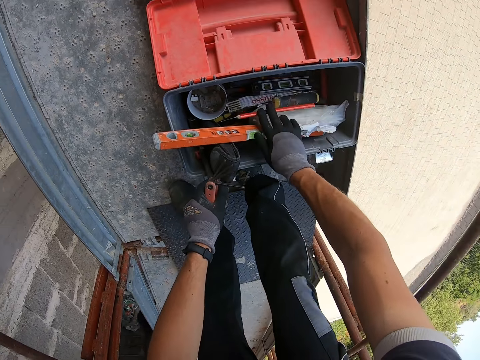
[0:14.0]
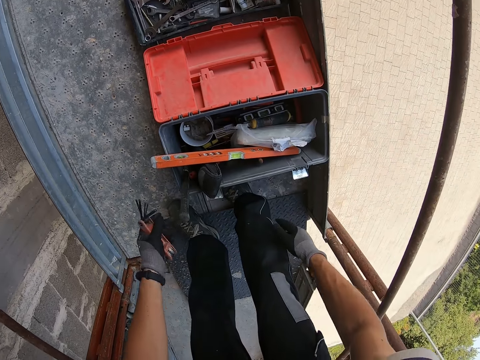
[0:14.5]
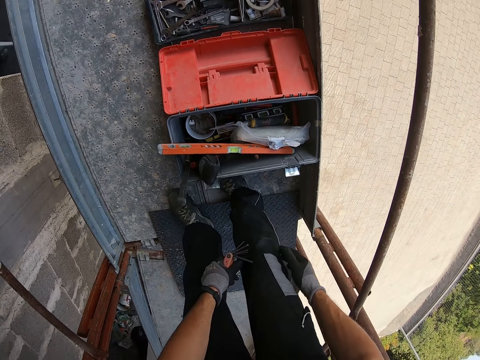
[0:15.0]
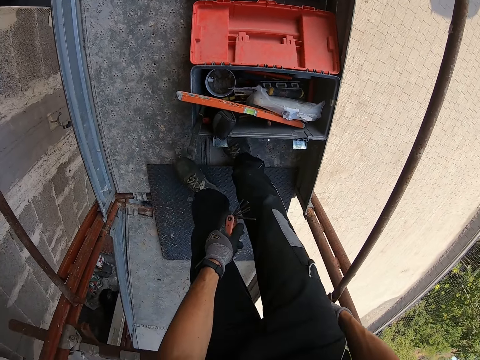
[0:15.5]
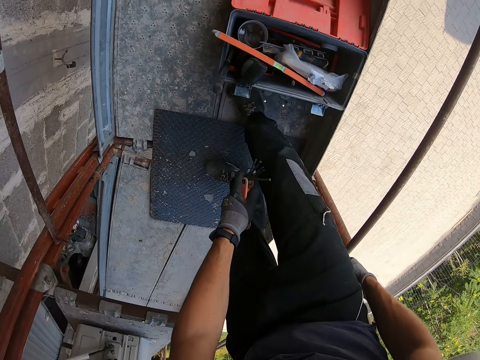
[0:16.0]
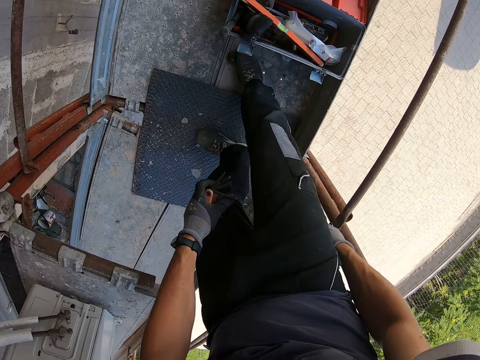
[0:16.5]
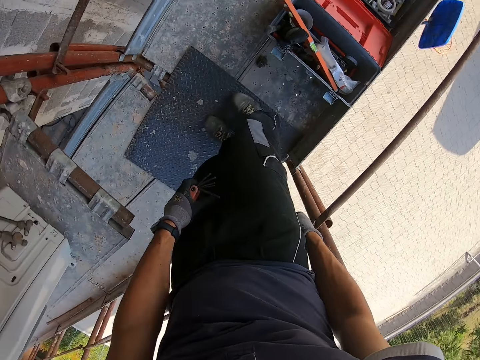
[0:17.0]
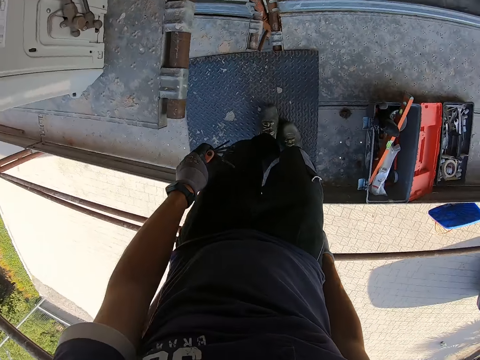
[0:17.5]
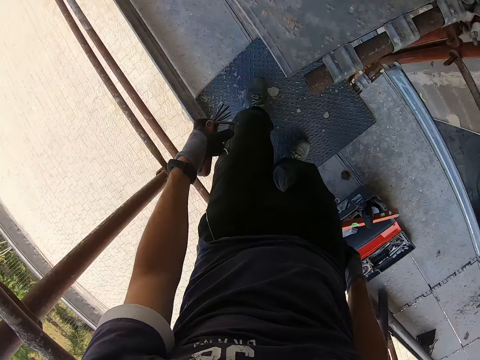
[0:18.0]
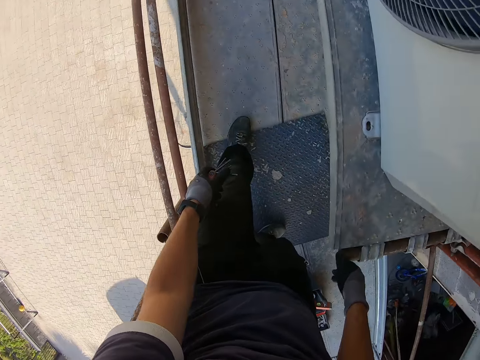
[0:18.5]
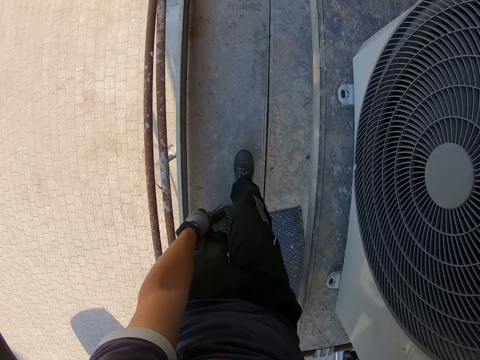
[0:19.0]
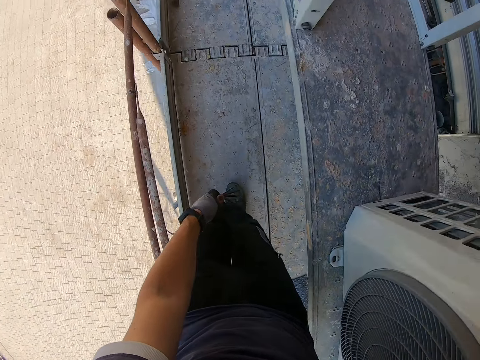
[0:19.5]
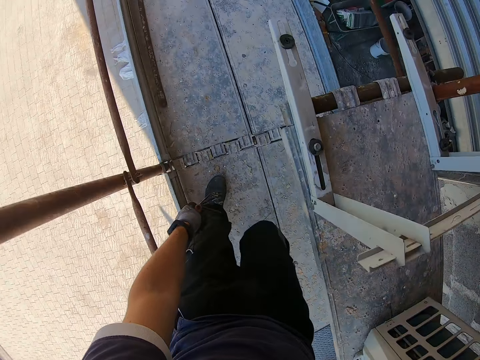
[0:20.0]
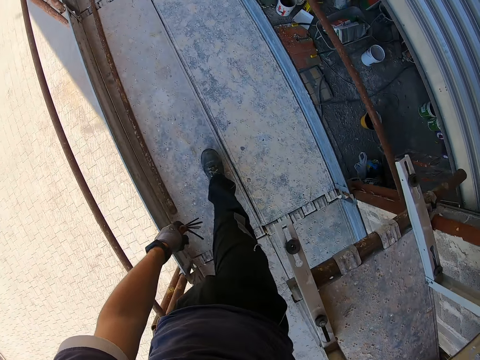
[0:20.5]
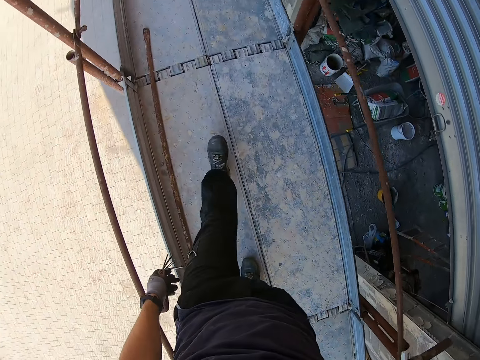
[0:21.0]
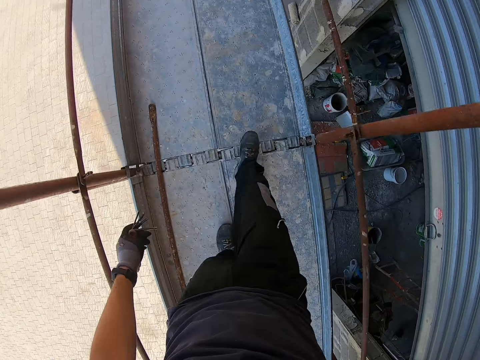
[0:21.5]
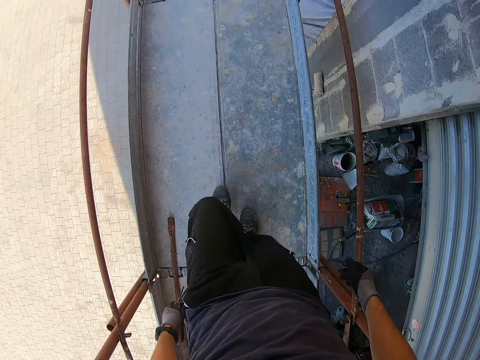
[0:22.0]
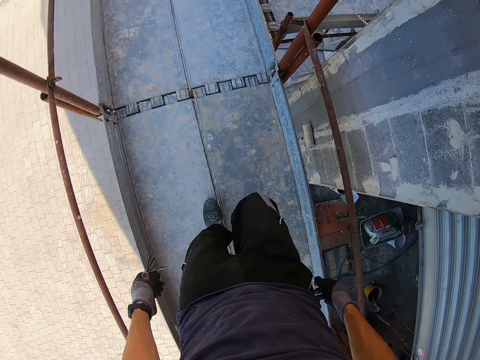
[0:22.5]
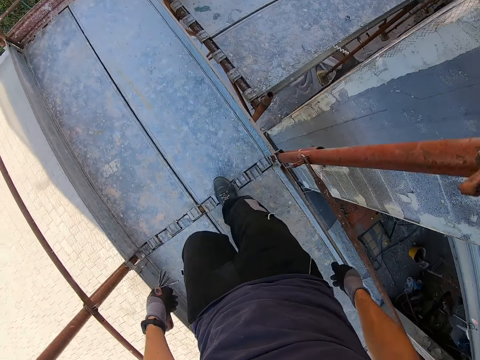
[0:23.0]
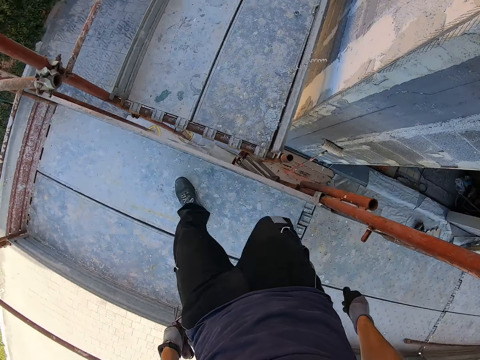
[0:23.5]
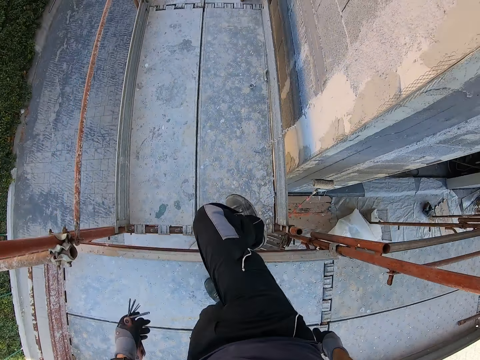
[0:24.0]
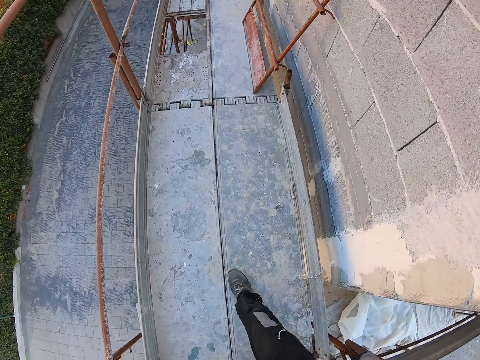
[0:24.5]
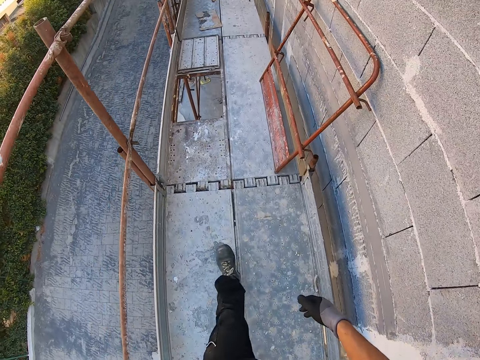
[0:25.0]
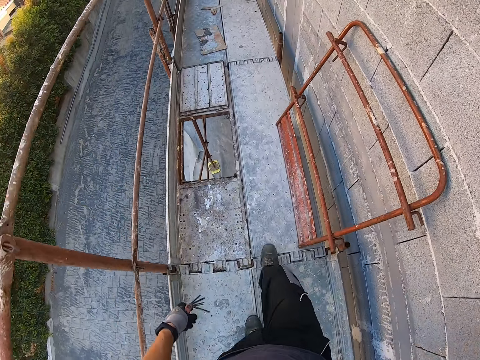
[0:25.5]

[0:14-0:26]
The camera wearer turns on the scaffold. They walk on the scaffold towards a flood light on a wall.

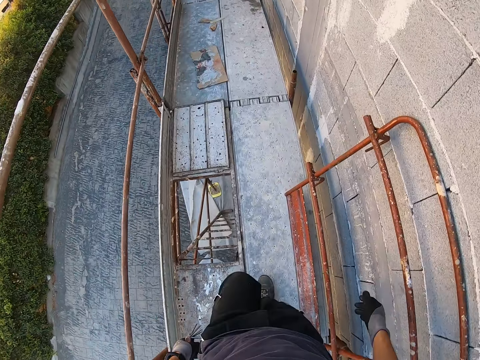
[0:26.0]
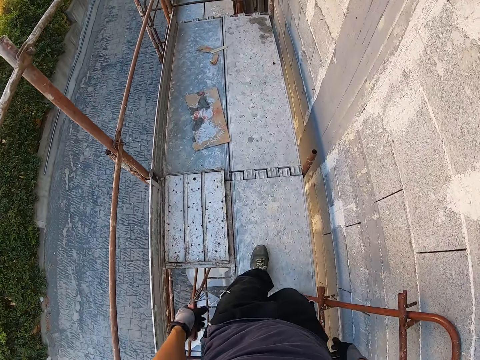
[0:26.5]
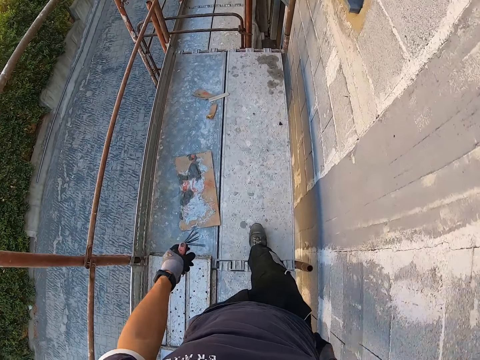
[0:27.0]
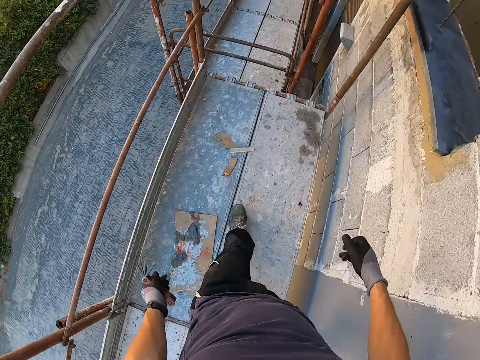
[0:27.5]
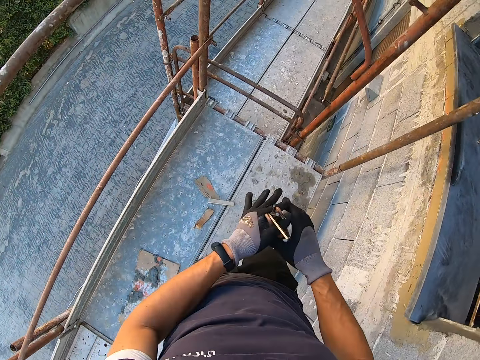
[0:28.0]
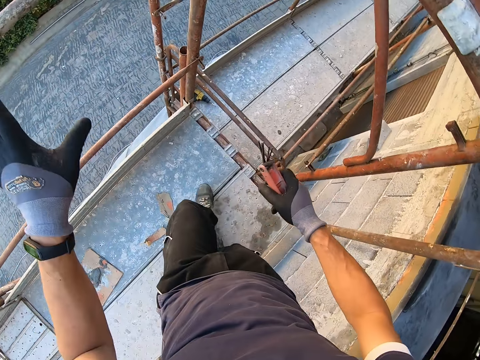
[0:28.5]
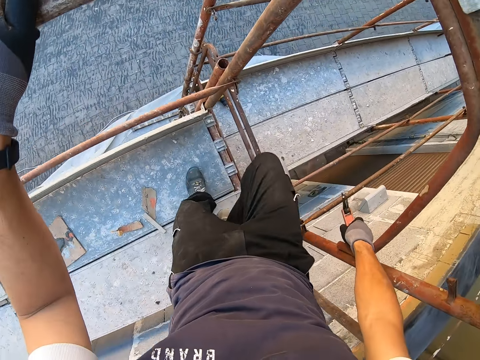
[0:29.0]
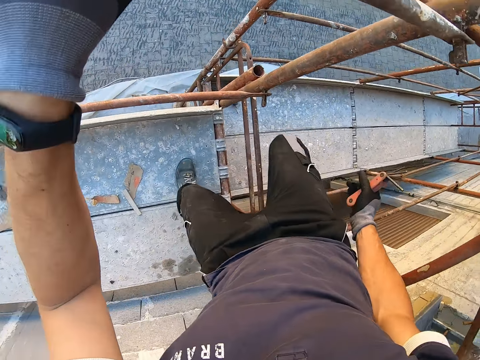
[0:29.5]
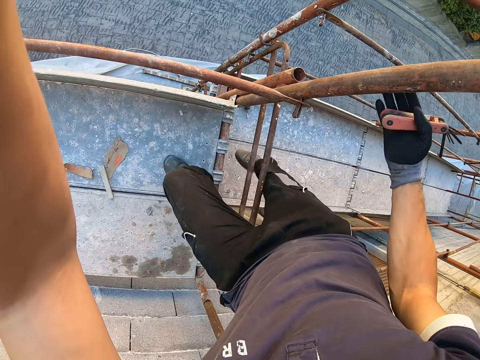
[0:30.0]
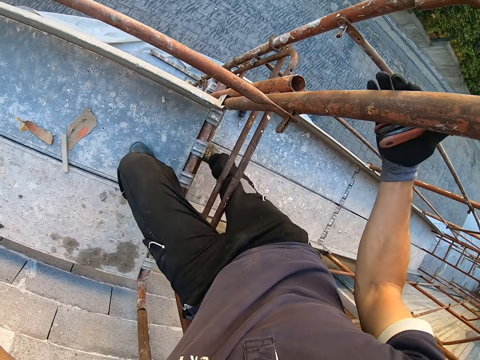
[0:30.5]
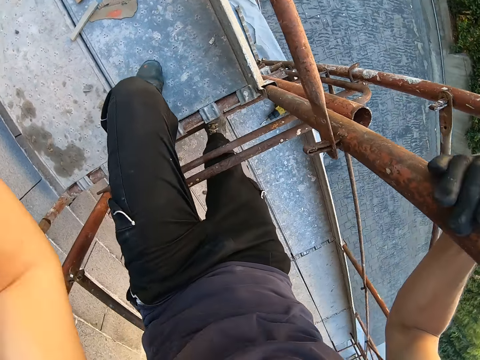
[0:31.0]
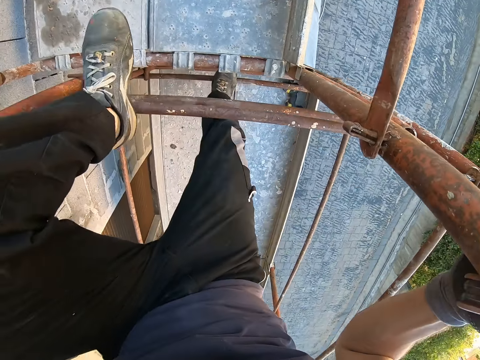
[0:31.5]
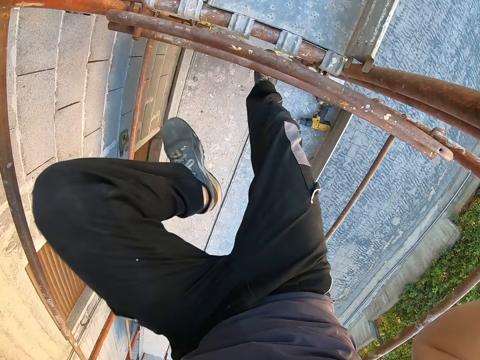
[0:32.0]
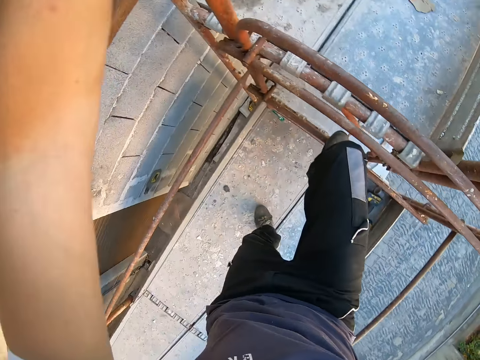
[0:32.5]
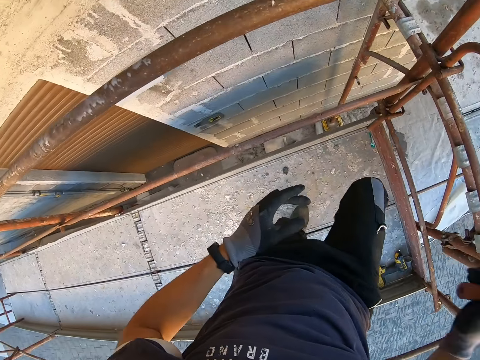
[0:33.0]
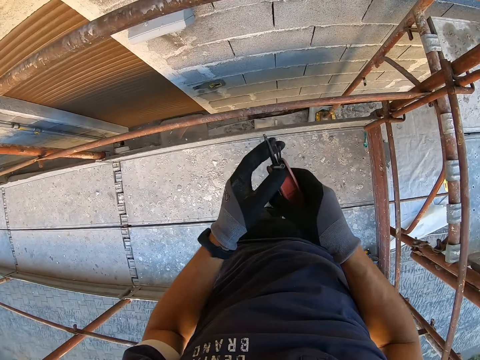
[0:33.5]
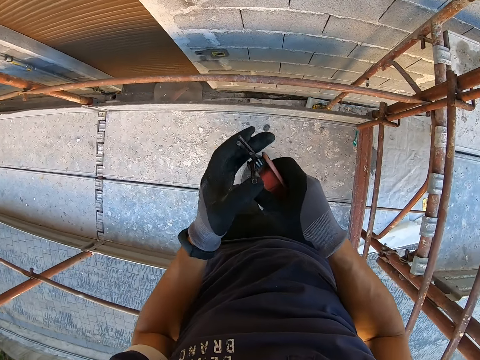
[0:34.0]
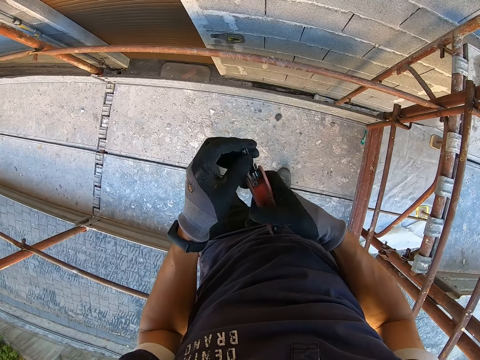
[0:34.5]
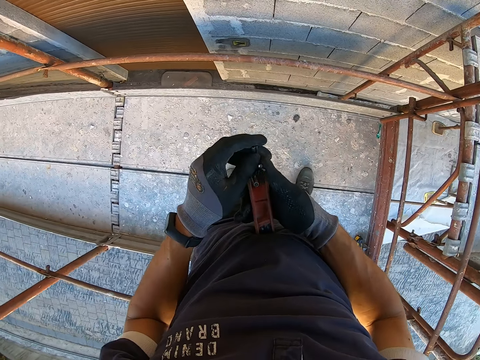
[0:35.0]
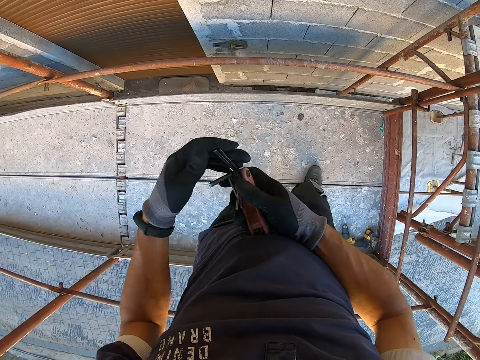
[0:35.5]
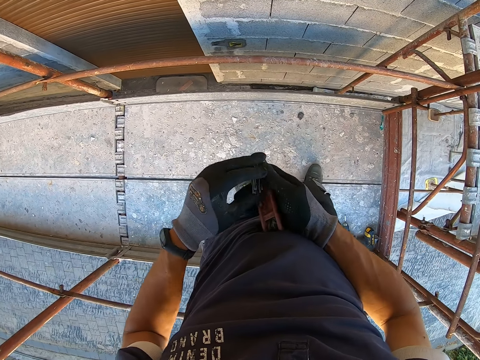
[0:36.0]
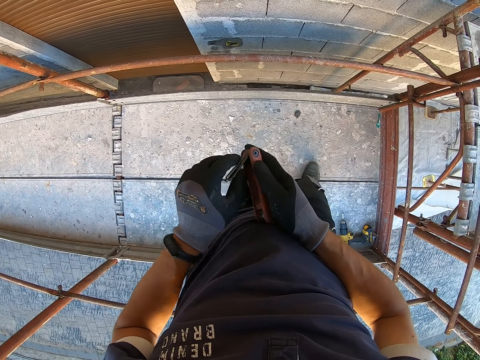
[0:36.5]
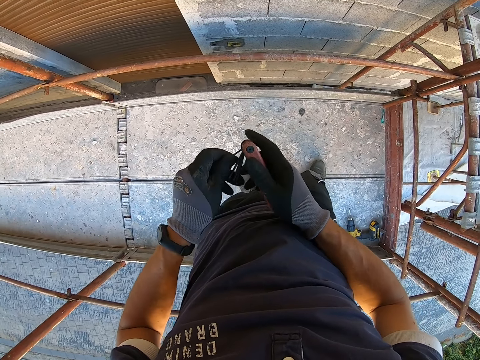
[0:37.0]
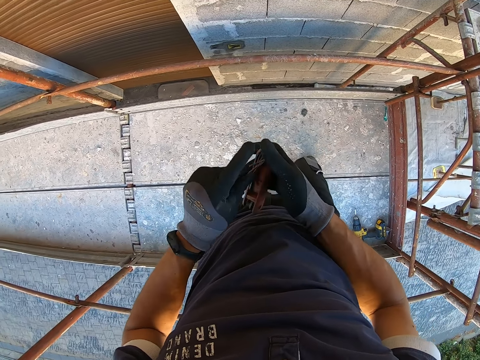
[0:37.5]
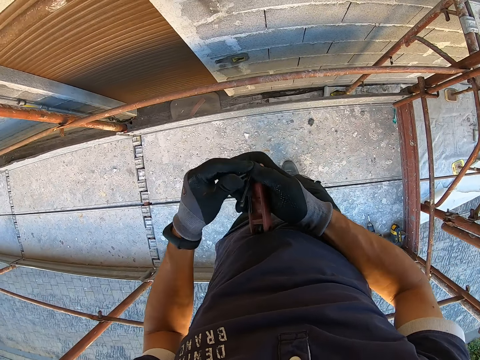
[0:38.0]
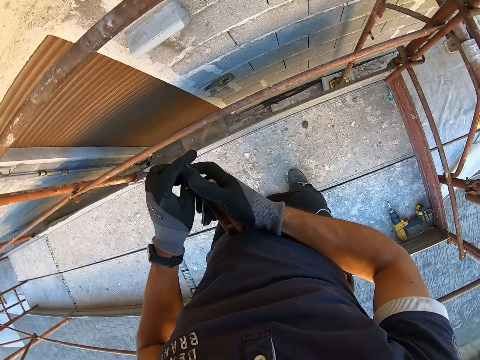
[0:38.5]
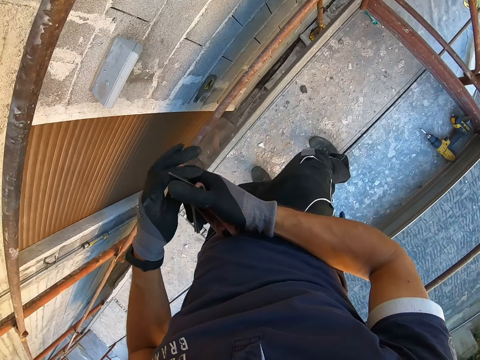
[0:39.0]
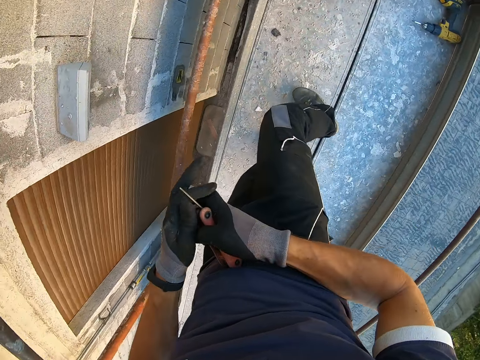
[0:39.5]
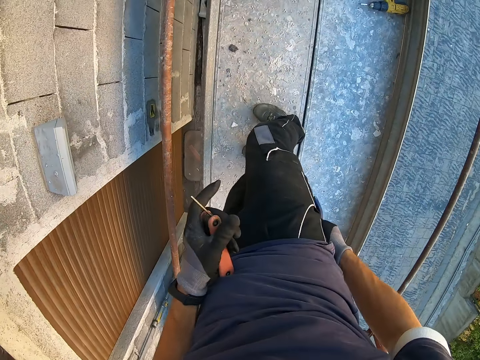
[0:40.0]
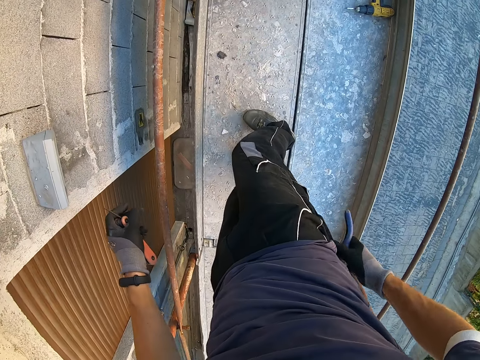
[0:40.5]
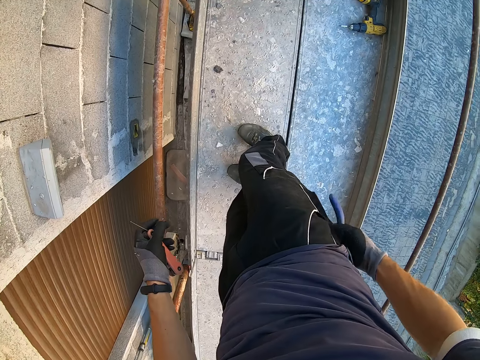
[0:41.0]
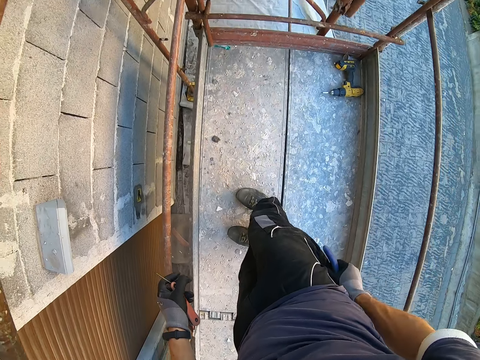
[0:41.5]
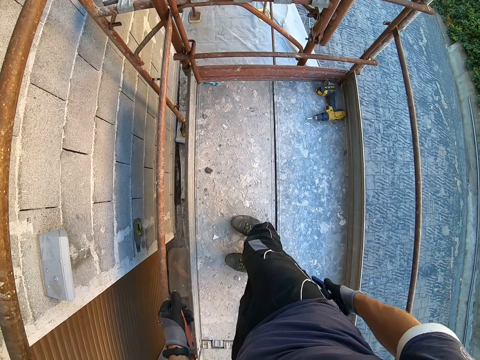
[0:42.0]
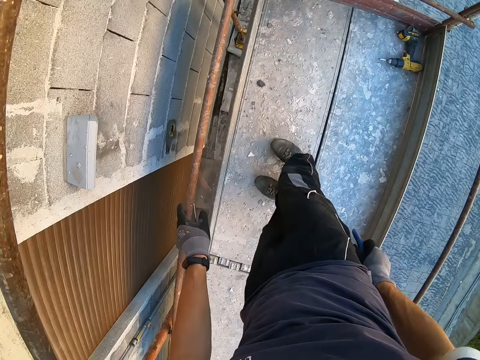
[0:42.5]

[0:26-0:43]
The camera wearer moves the allen key or multi tool in his gloved left hand to his gloved right hand. He holds the scaffold pipe with the right hand. He steps down to a lower scaffold. He opens up the allen key with his gloved hands. He moves on the scaffold. He removes pliers from his right pocket with his gloved right hand.
